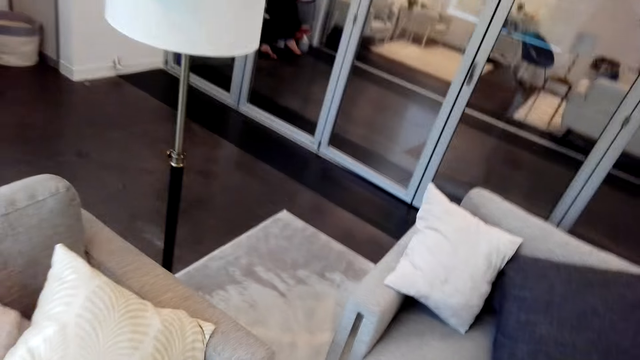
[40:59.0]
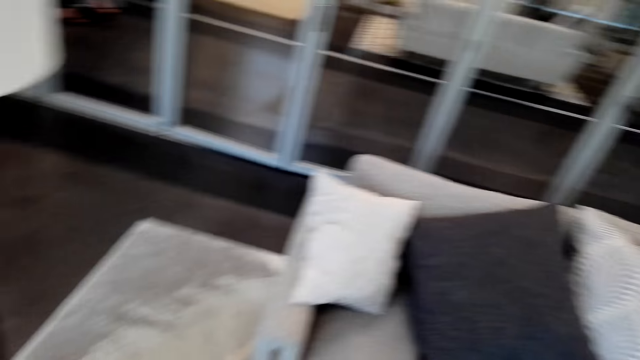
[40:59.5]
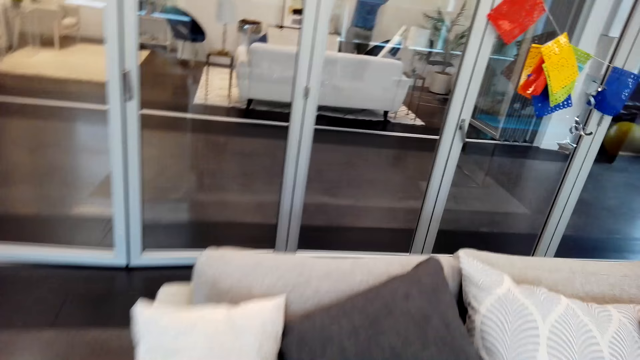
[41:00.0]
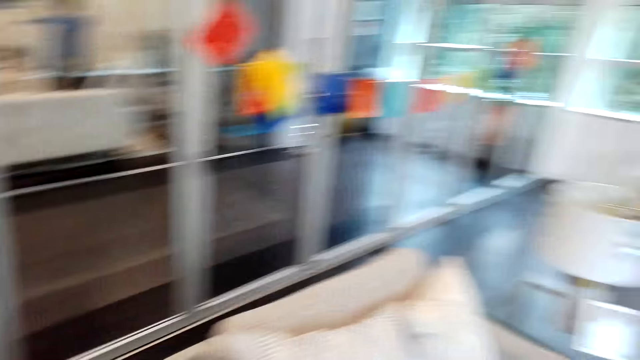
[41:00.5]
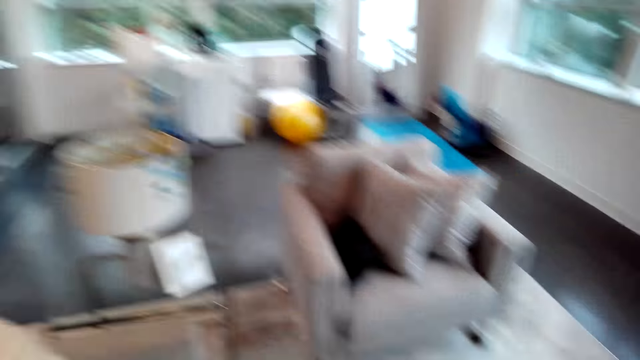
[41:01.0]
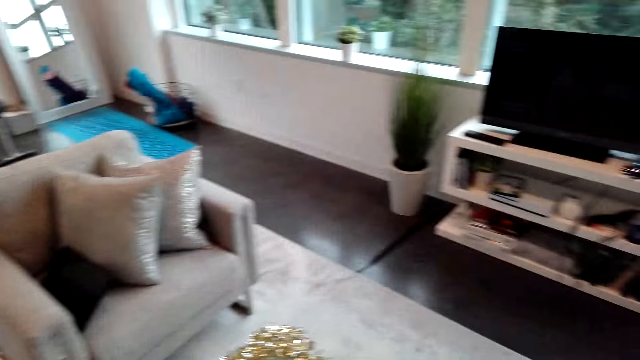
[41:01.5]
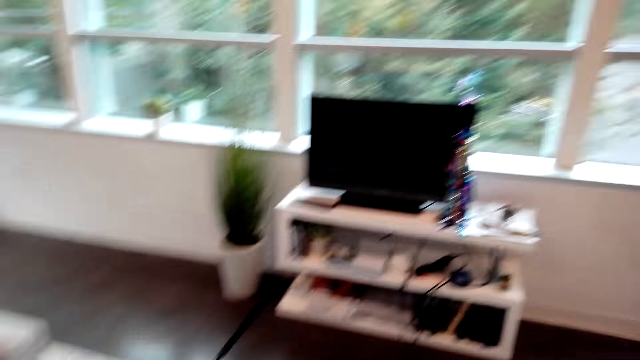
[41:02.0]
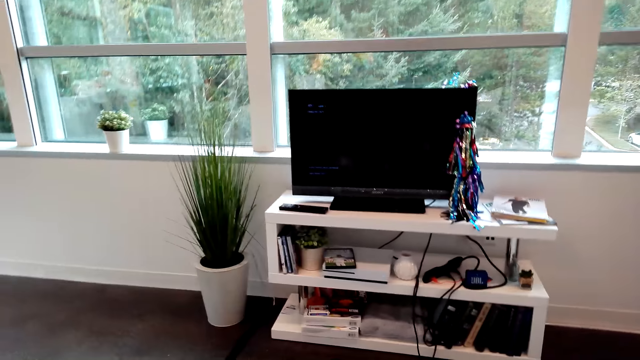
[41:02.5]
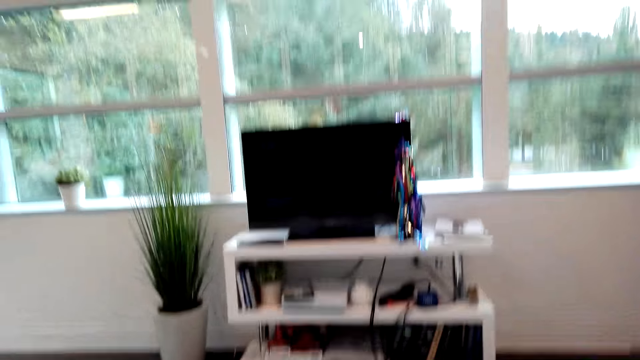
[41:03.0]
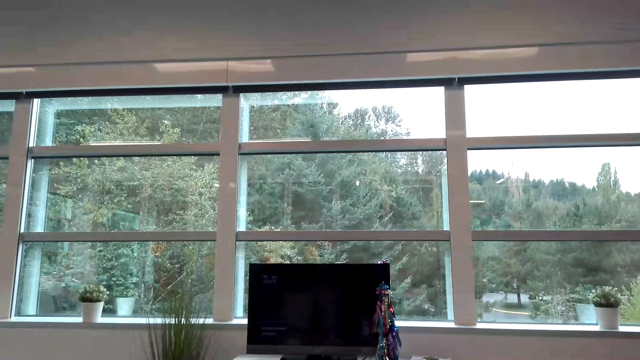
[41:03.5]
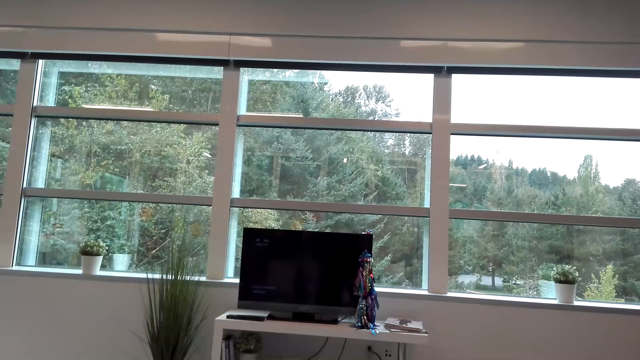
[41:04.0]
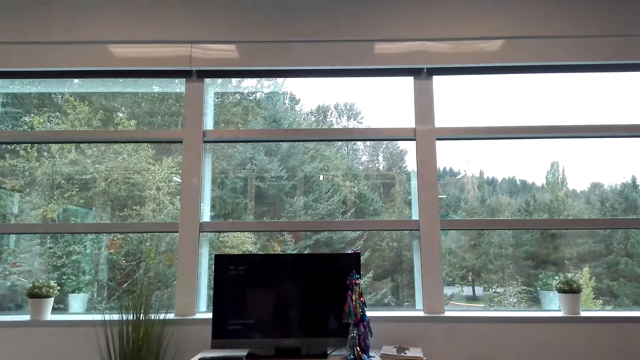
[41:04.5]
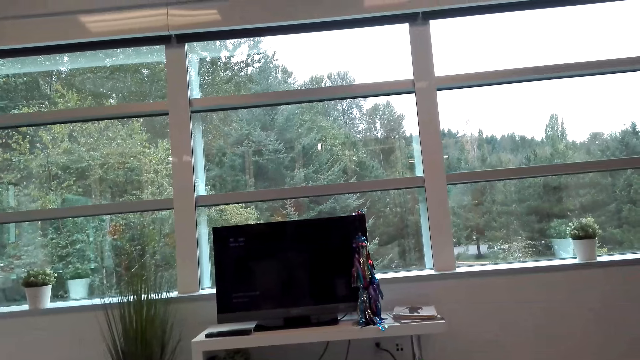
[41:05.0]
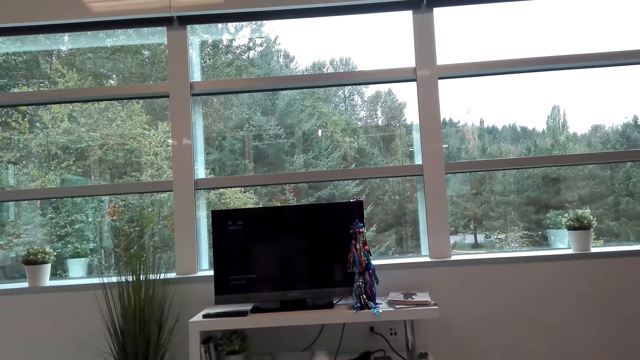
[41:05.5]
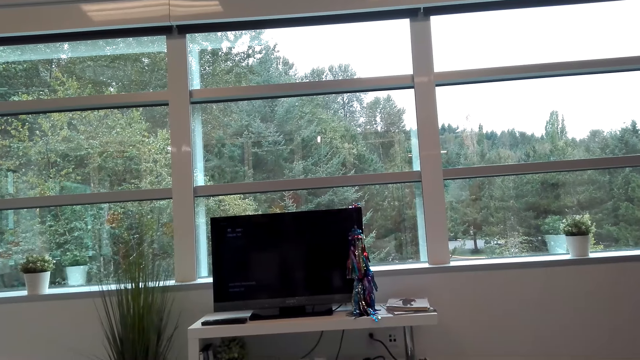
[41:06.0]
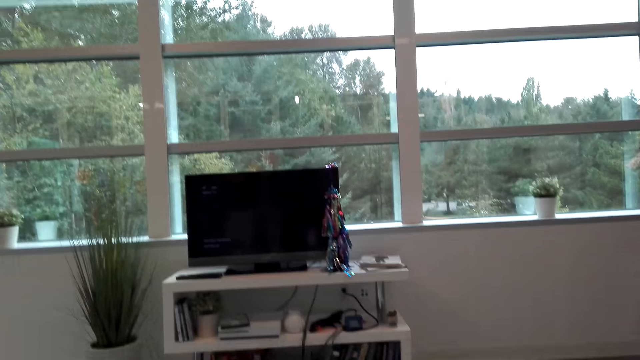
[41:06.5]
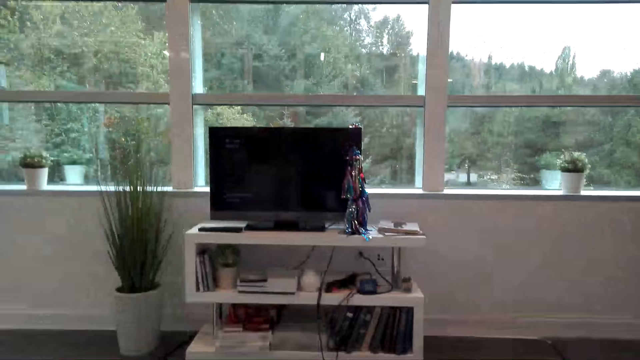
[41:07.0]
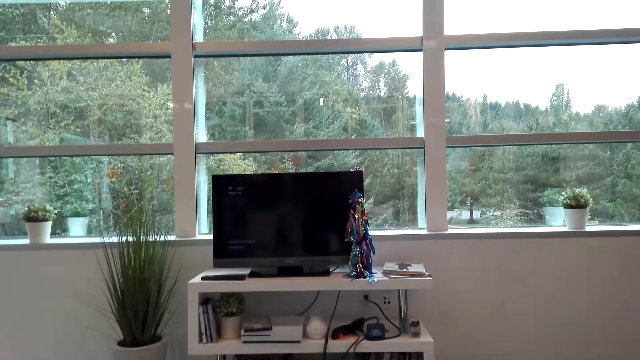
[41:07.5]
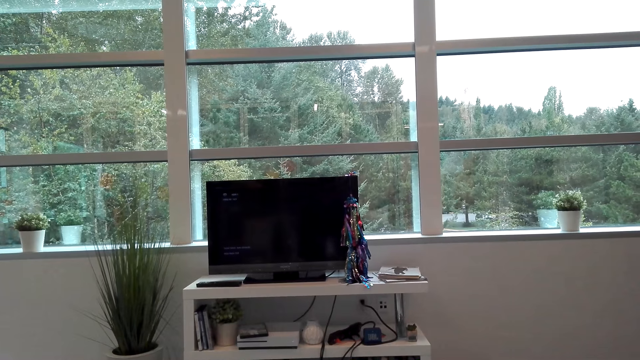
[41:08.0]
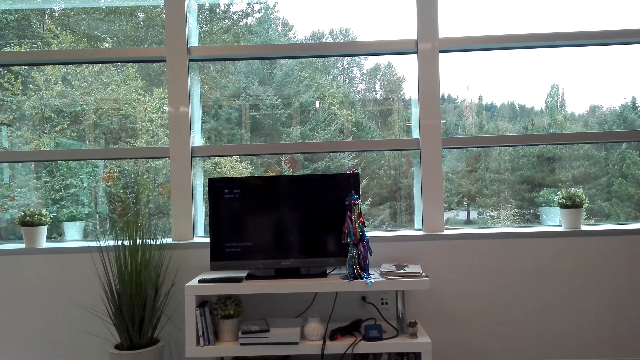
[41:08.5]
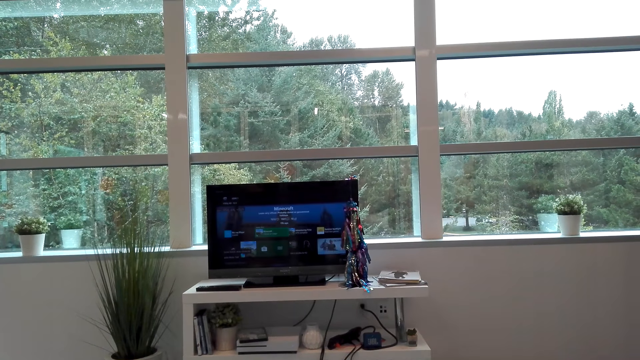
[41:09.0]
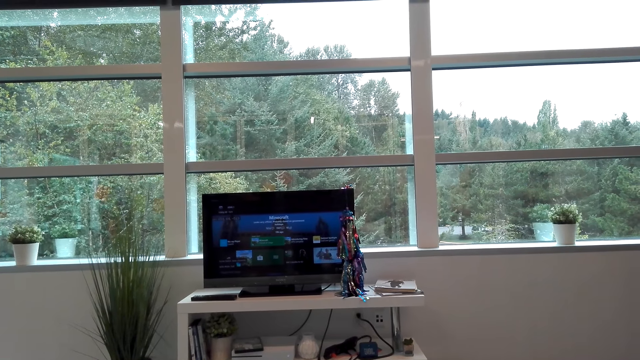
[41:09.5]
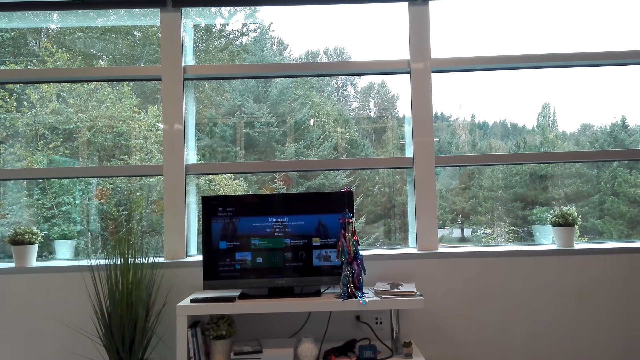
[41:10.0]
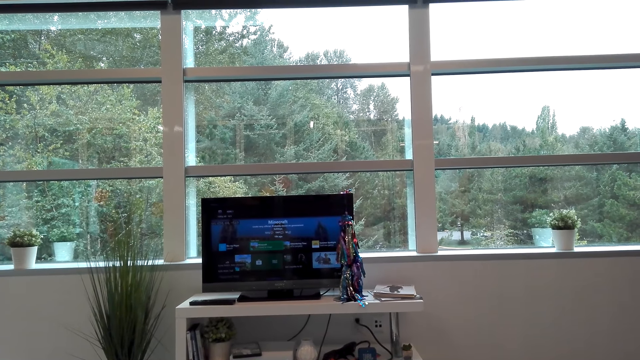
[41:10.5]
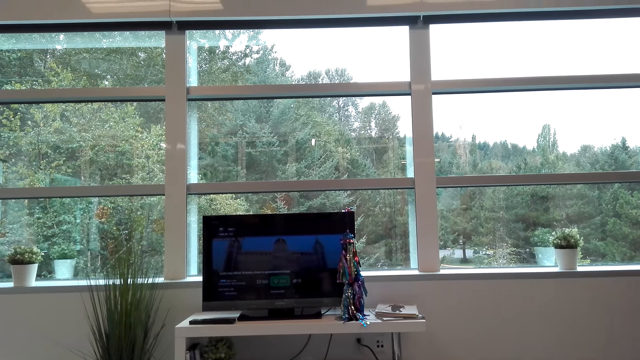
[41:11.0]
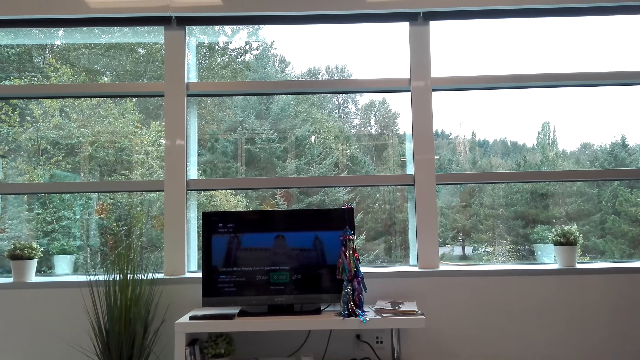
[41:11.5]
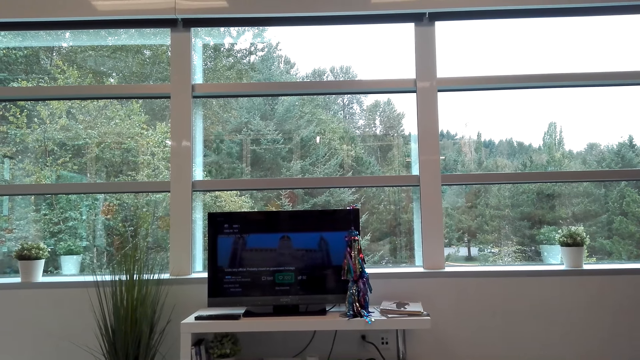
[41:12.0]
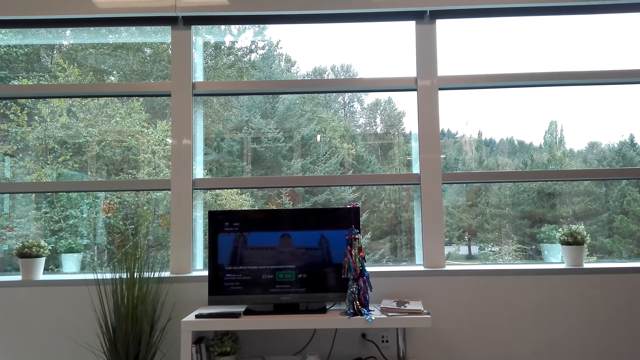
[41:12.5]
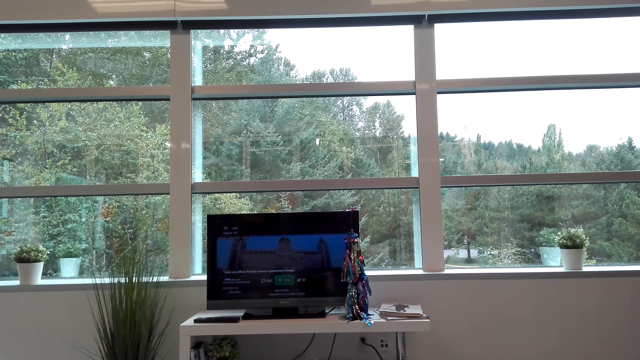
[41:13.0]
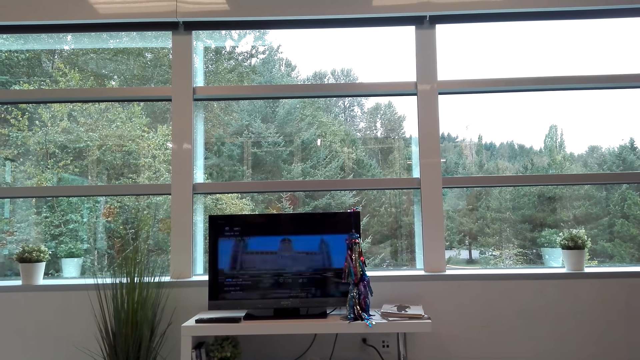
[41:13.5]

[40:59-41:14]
The camera wearer sits on the couch. They stare at the television. They control the television with a remote control.

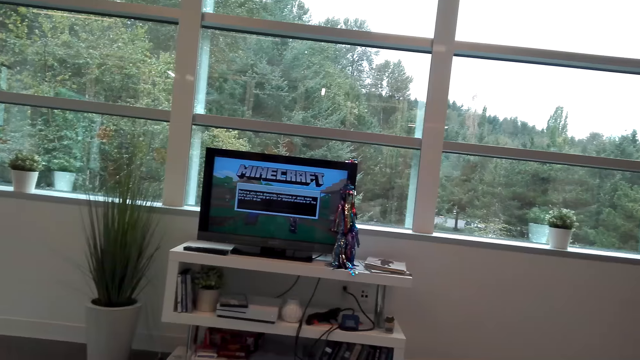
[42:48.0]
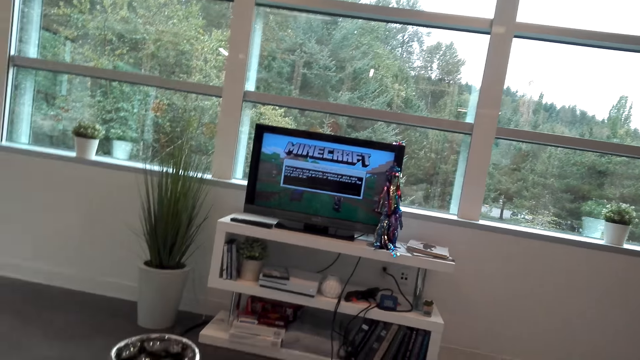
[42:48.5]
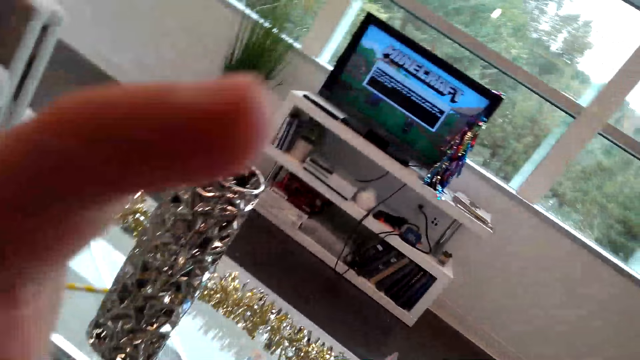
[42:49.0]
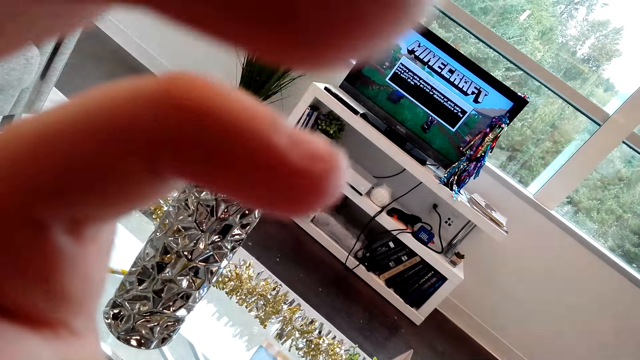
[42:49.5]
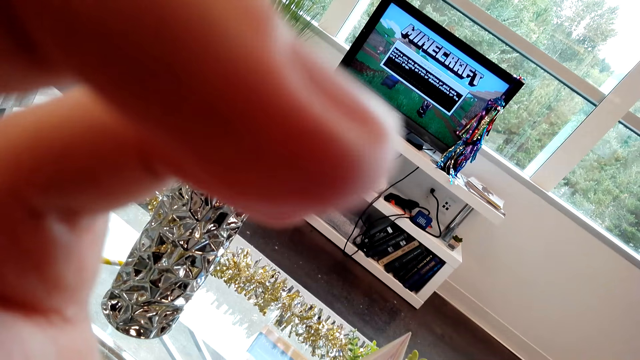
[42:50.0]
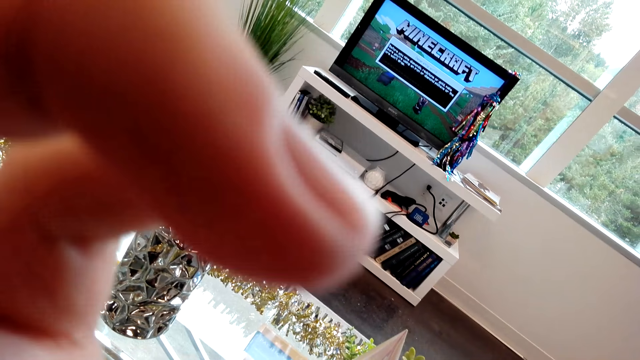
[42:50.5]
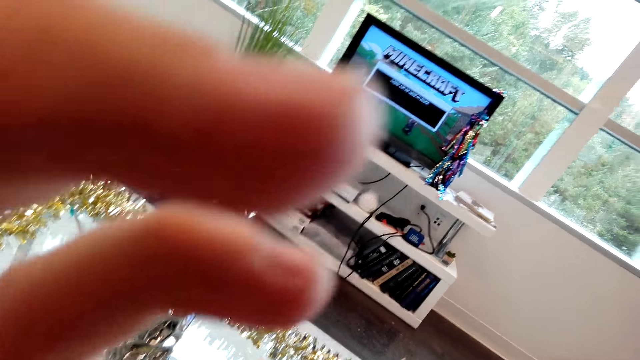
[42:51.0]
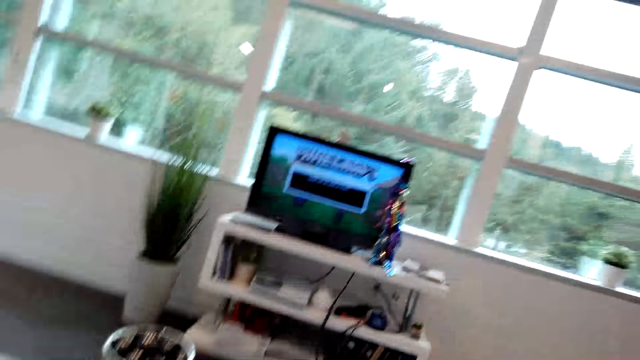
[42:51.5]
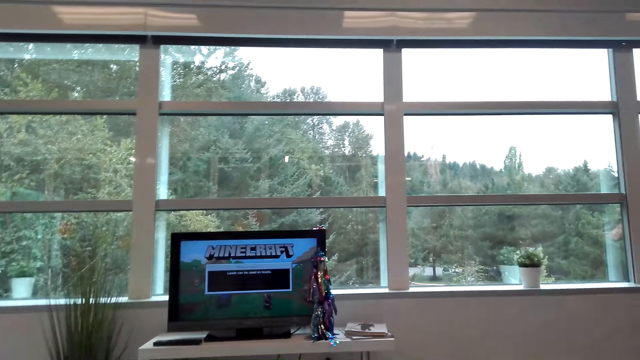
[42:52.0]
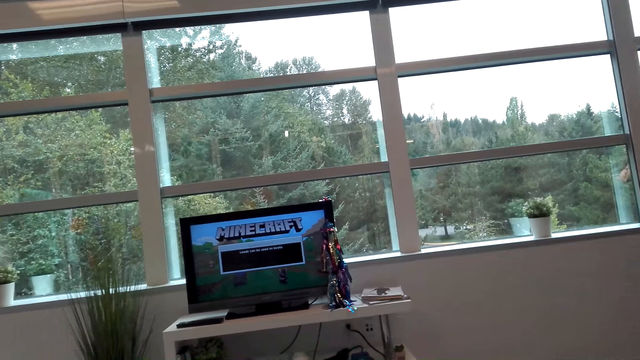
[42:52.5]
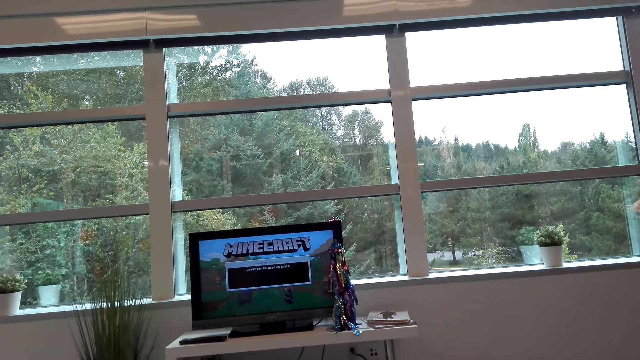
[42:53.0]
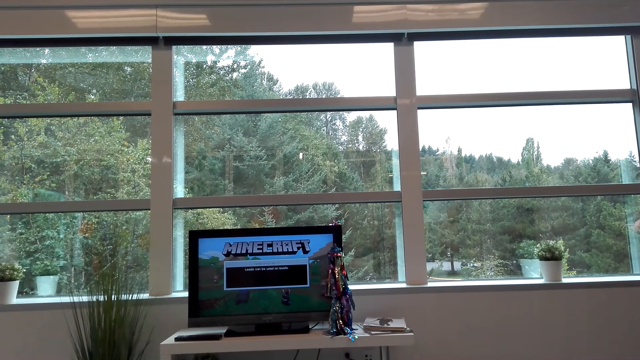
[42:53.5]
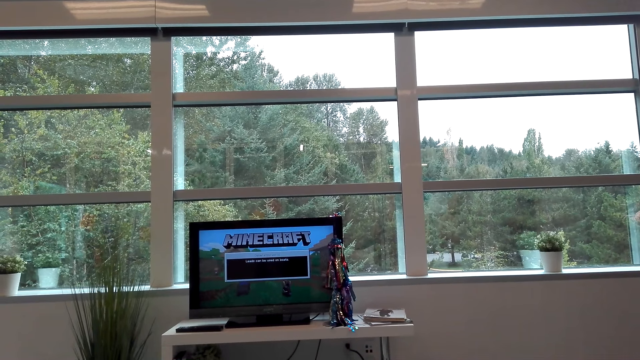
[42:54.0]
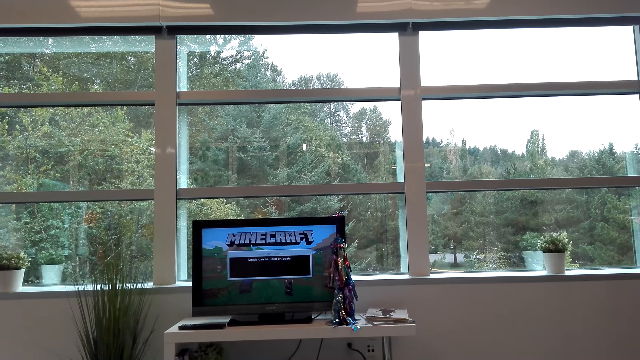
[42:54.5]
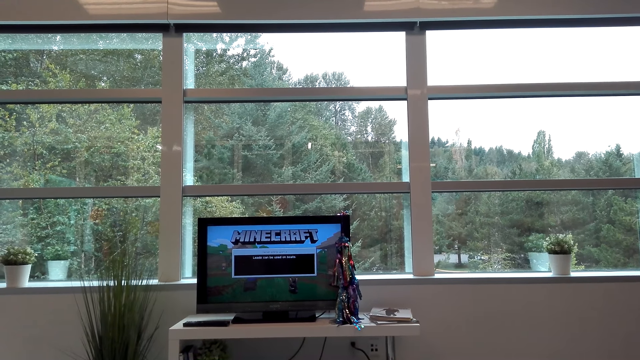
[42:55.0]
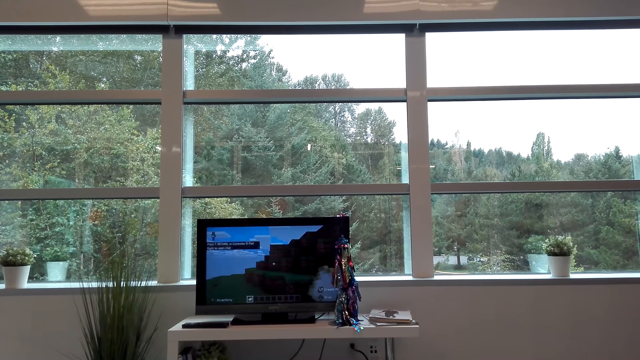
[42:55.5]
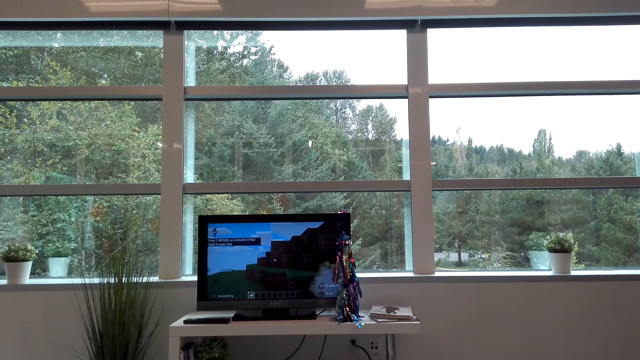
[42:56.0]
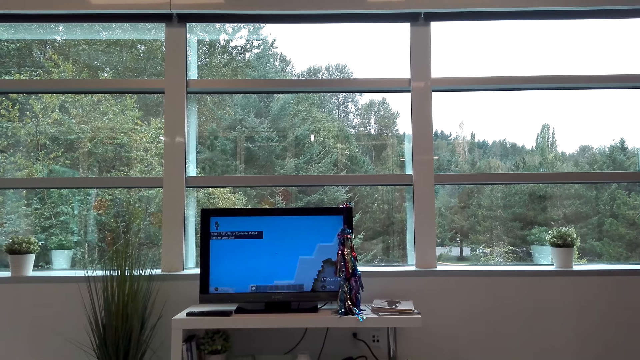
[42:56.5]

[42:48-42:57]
The camera wearer moves the hand to the camera. They adjust the camera. They look at the television.
